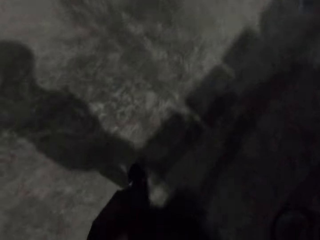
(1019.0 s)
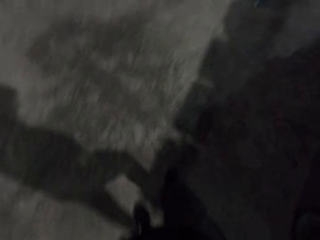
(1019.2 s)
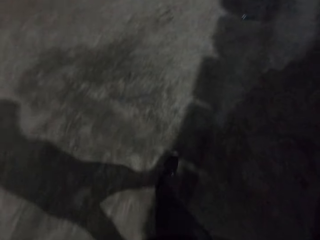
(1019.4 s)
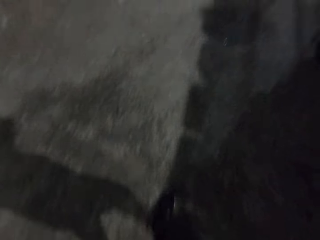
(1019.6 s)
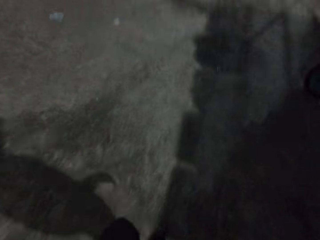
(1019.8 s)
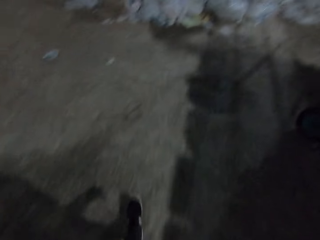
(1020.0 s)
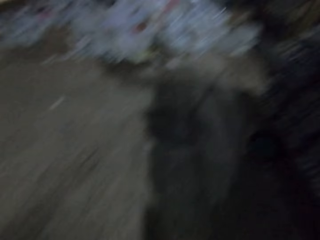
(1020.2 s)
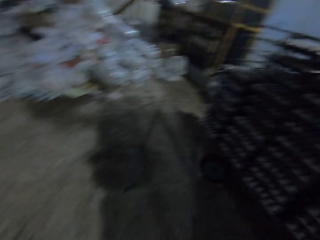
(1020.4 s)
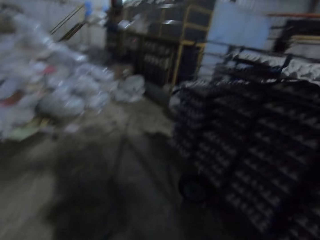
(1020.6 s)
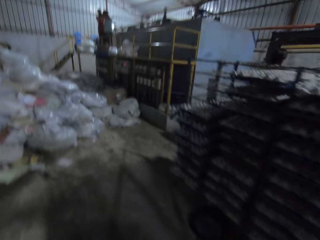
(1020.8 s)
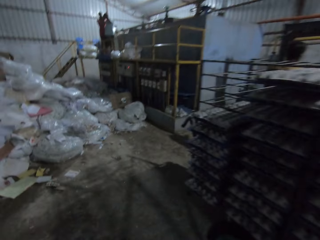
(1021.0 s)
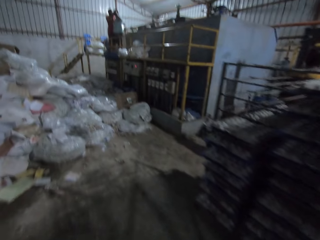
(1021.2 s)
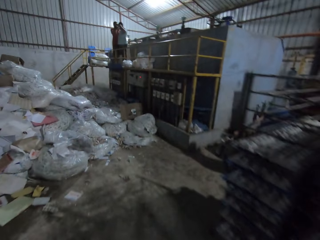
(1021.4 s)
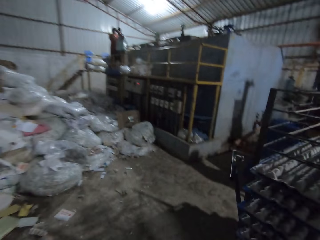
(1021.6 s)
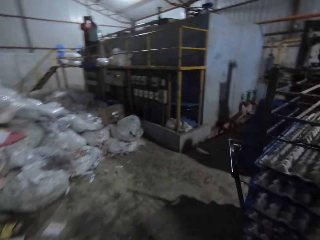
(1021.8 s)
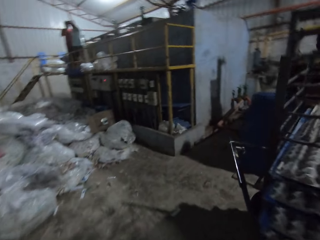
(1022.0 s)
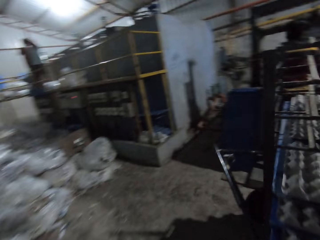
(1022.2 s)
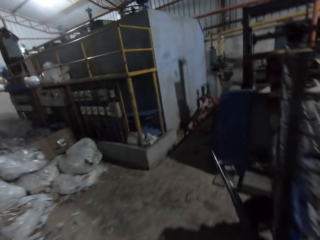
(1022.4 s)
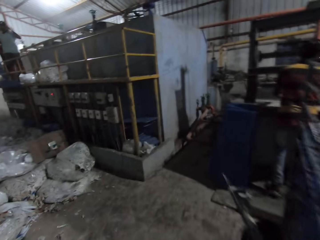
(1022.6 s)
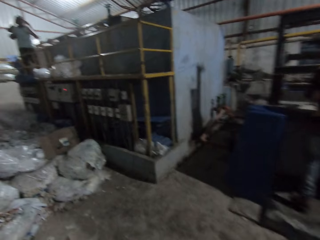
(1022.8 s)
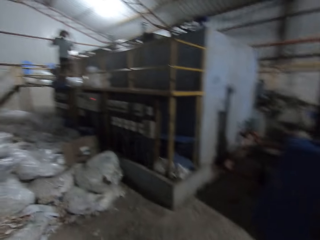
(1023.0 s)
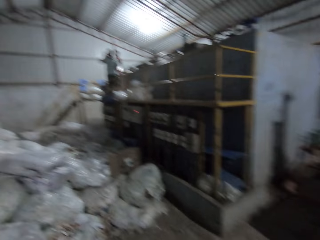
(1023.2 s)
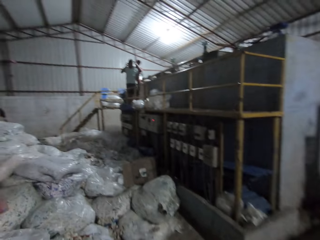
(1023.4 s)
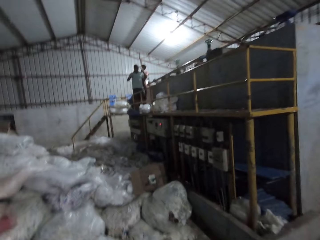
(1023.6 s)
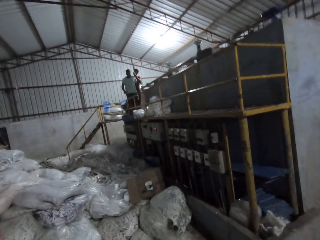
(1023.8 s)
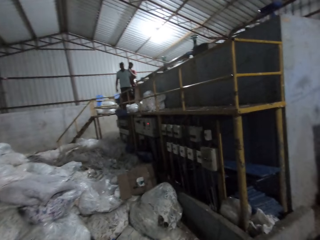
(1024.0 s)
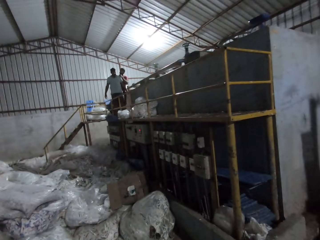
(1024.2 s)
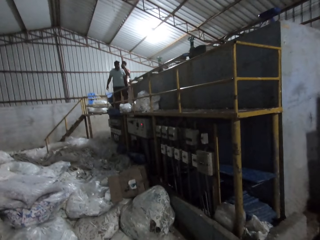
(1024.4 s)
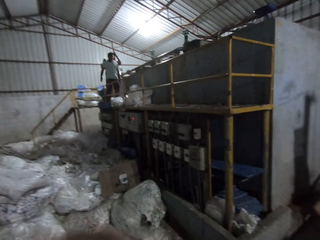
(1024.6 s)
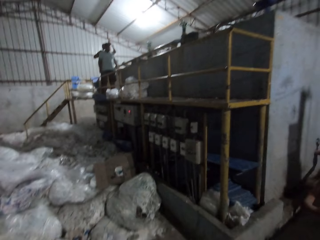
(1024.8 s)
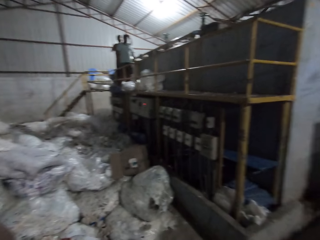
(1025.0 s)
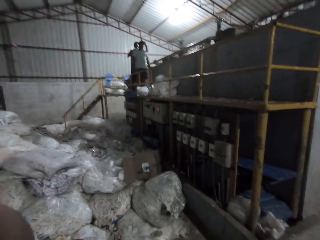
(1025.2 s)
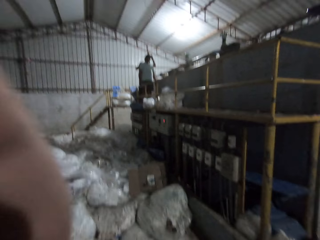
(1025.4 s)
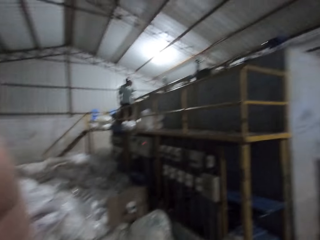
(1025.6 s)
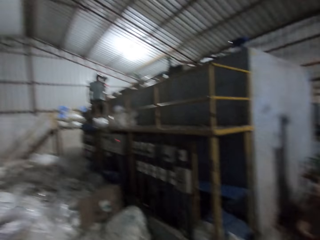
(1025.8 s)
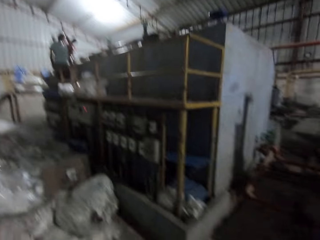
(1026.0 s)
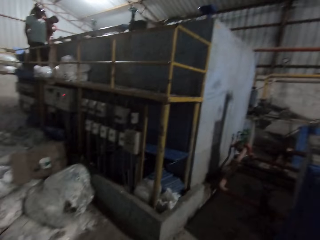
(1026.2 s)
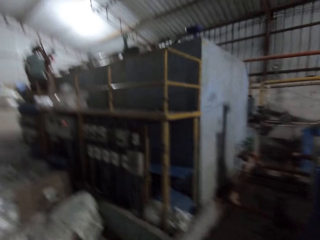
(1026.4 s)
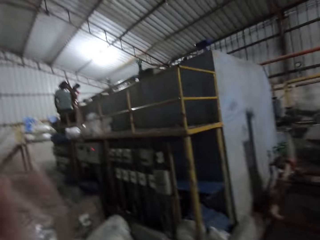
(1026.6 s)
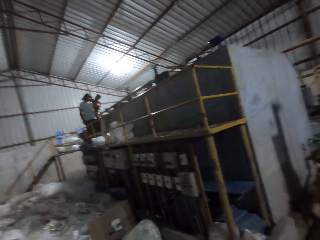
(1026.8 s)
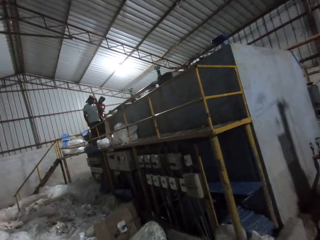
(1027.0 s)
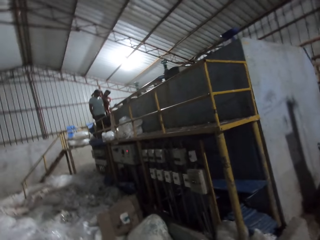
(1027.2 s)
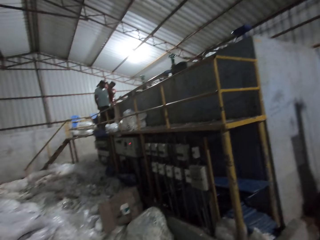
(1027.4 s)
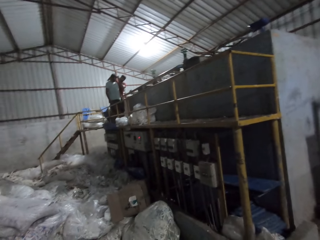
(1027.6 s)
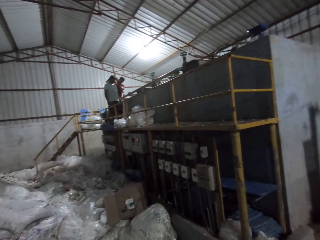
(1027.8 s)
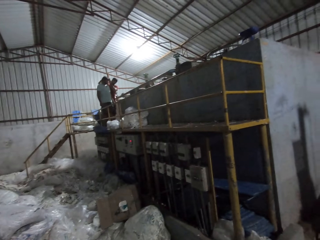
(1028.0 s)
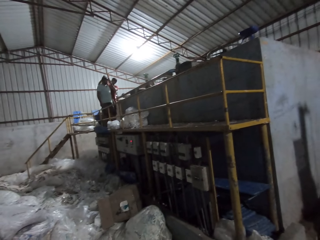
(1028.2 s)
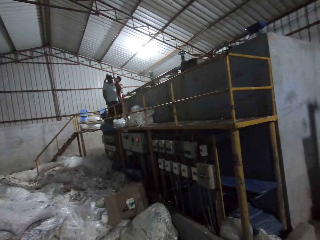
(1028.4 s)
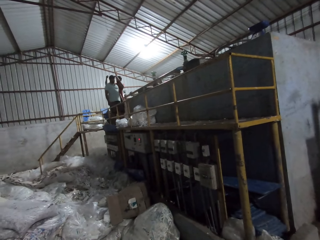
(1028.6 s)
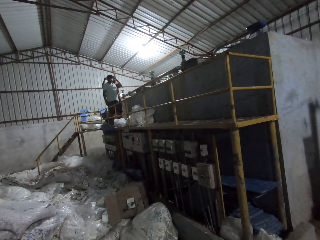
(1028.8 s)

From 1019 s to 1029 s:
The camera wearer wipes hands on the cloth. A man wears a camera on the head of another man with his hands. The camera wearer looks around the workshop.

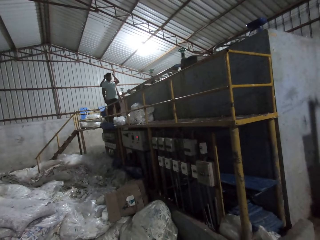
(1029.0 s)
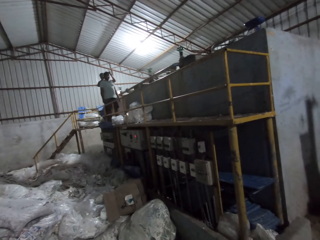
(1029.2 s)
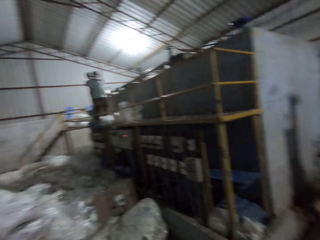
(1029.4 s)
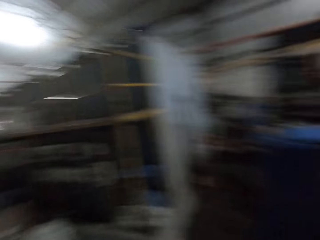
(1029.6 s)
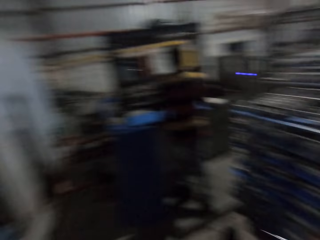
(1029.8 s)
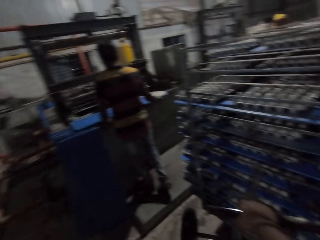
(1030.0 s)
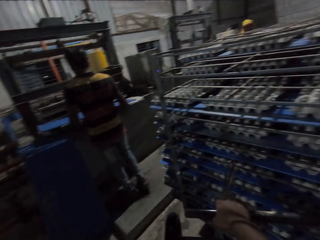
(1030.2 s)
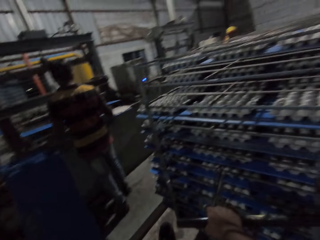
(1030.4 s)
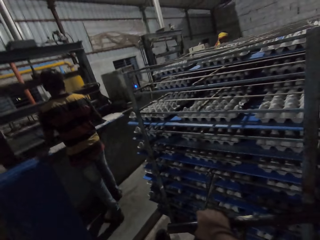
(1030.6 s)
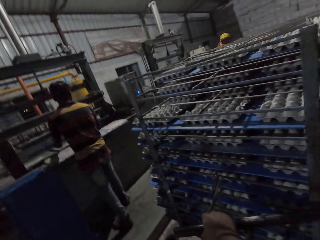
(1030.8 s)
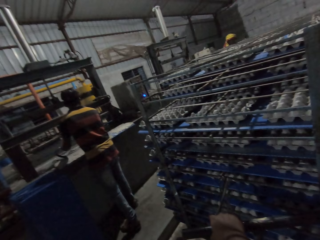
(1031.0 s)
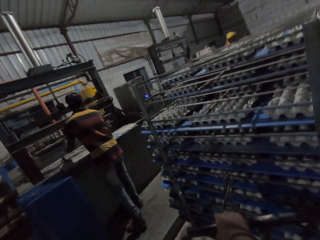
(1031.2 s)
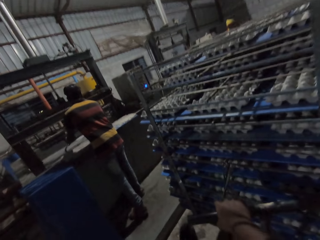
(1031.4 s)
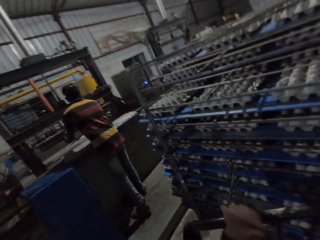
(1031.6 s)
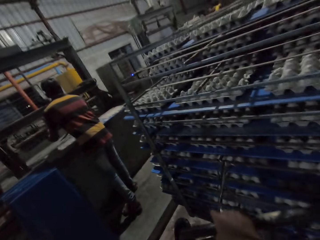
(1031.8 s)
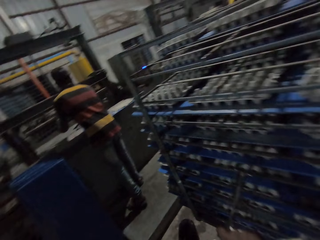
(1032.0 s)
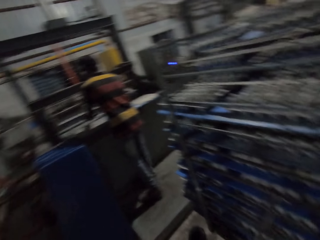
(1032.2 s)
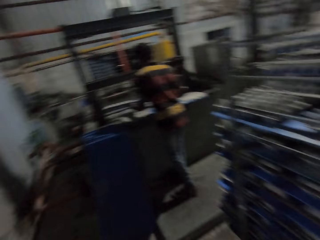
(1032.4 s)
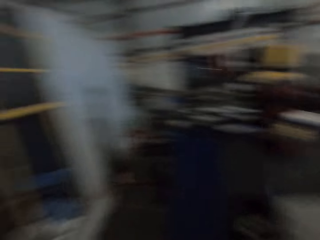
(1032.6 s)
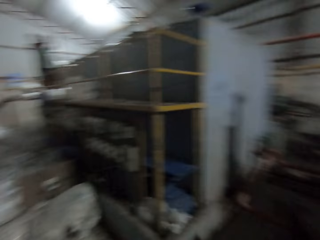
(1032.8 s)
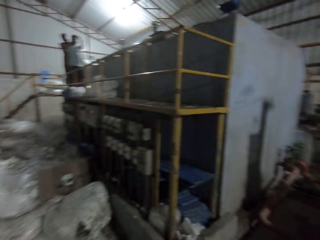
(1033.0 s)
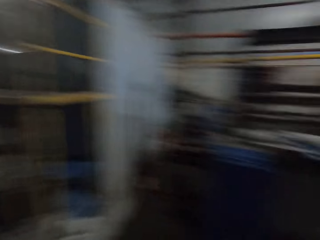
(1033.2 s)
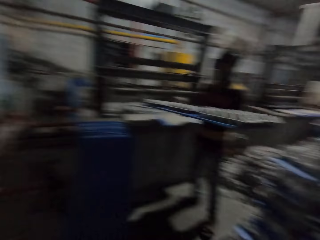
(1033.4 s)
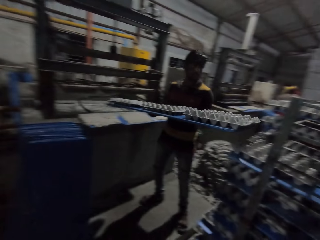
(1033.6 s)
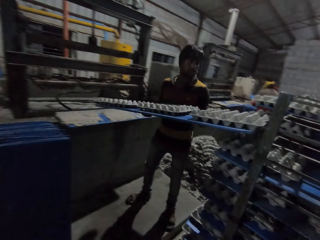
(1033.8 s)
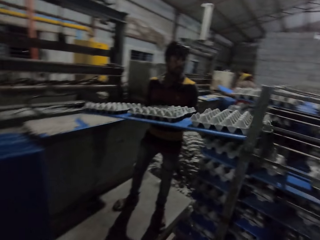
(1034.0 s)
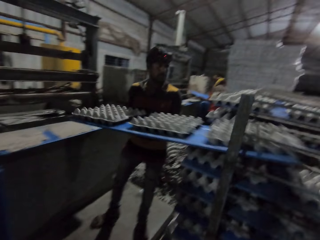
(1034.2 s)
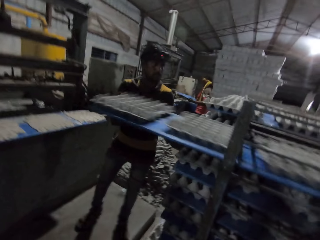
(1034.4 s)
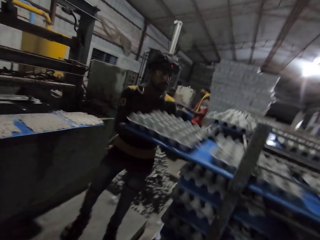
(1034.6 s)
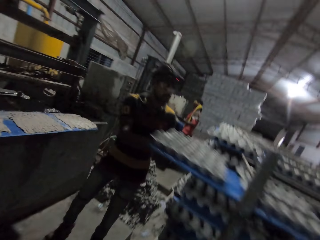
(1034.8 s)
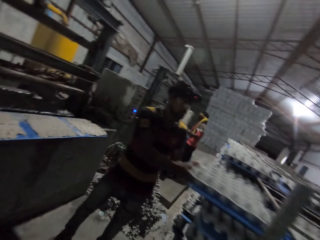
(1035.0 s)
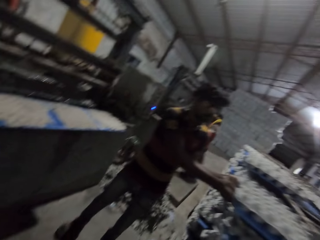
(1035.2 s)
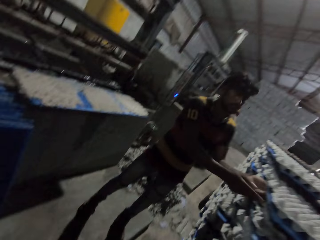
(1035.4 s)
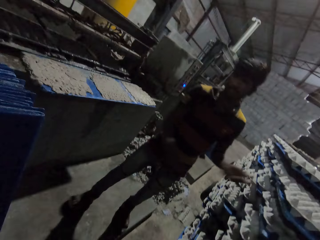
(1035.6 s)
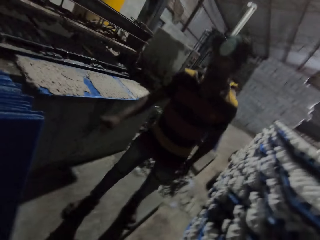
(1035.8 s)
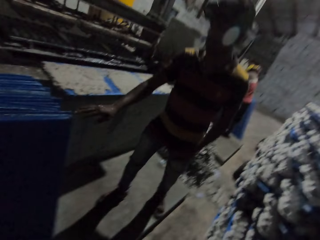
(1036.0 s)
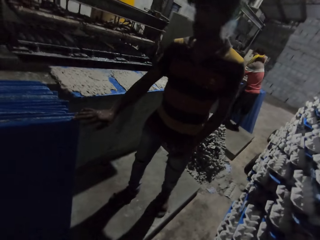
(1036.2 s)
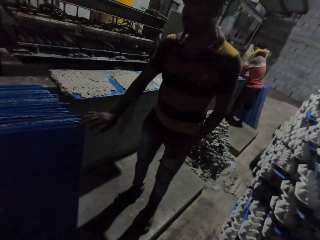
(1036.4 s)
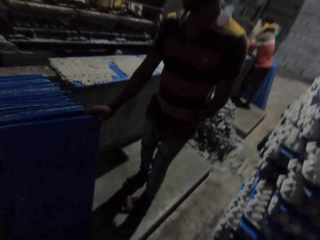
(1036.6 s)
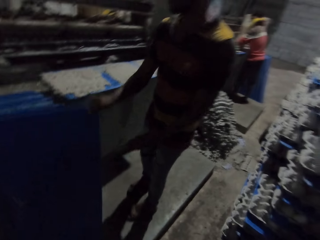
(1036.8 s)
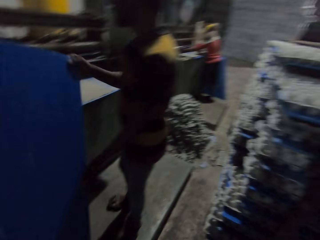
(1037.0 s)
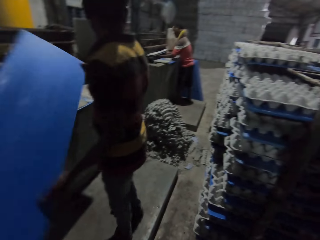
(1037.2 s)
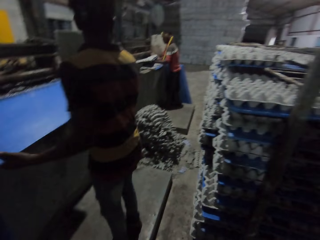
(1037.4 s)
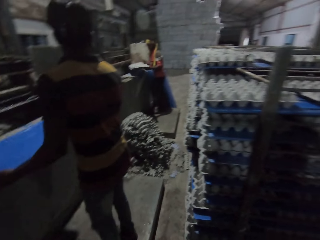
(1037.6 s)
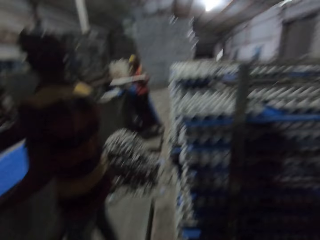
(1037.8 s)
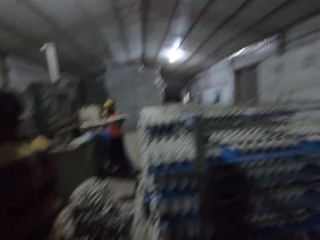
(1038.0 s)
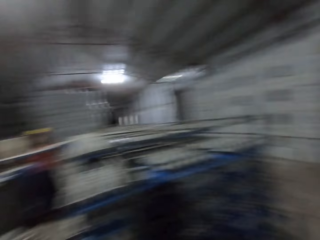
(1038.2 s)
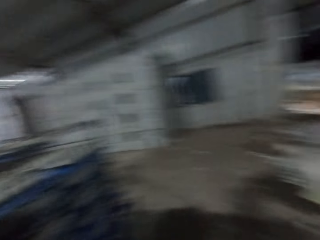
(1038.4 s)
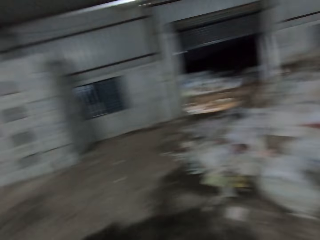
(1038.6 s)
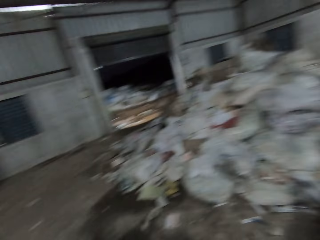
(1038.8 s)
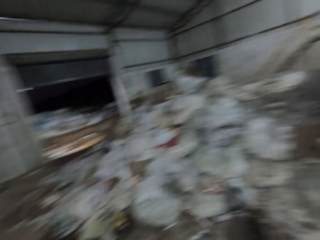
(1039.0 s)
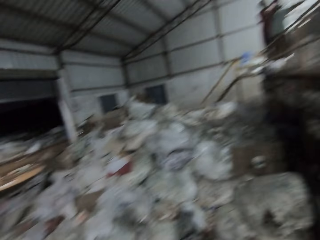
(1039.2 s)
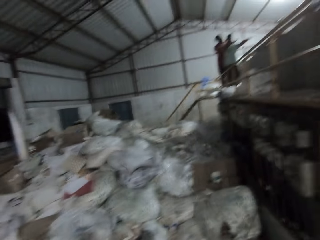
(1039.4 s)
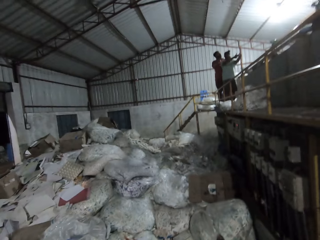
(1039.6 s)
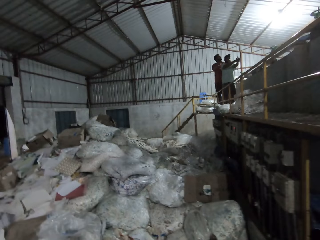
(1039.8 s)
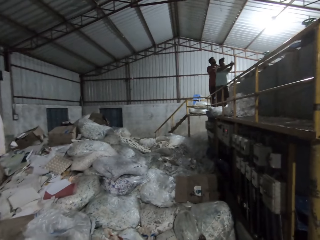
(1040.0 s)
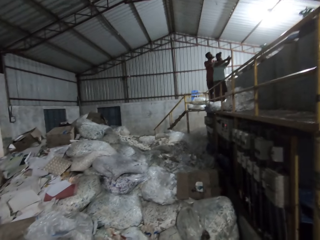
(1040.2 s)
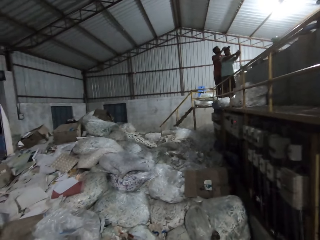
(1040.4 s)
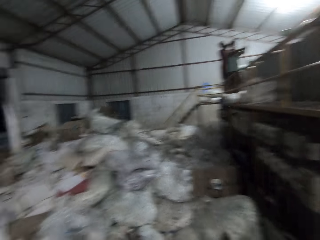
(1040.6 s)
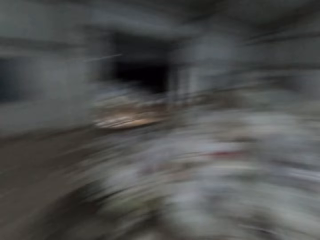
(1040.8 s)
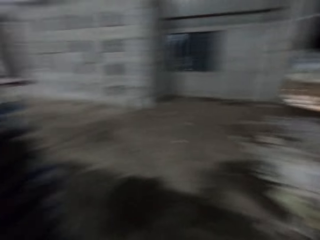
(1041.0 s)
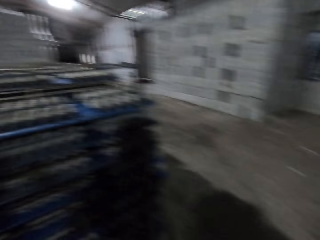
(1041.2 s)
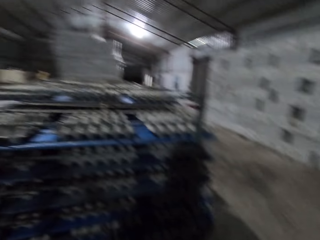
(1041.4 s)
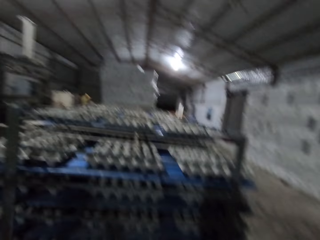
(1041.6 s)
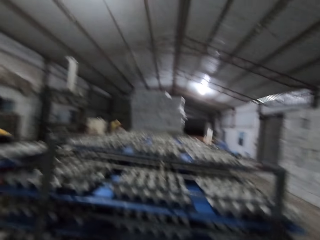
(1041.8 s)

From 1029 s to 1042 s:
A man carries a board of paper crates with his hands from the egg crate machine. The man places the board of paper crates into the cart with his hands. The man picks a board from the floor with his right hand. Another man carries a board of paper crates from the egg crate machine with both hands. A third man wears a camera on the head of a fourth man with his hands.
